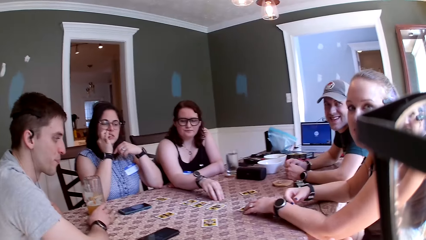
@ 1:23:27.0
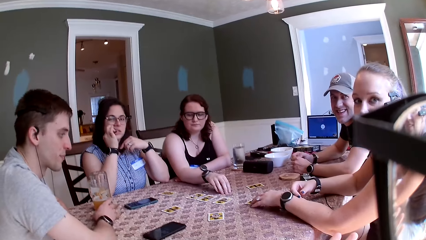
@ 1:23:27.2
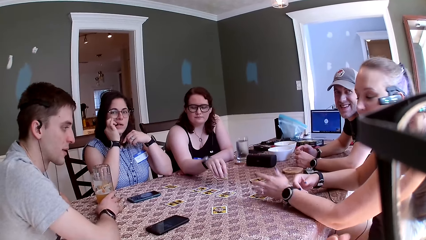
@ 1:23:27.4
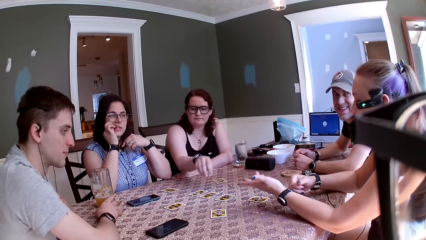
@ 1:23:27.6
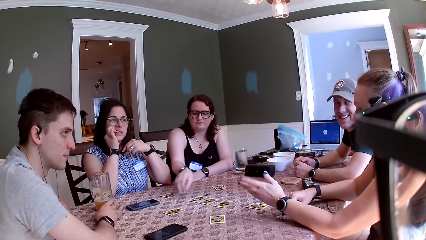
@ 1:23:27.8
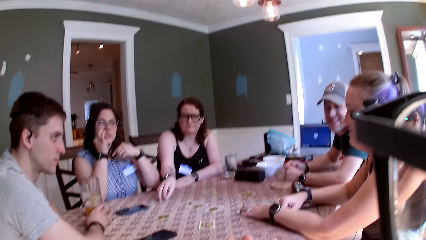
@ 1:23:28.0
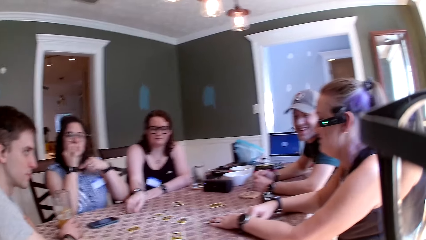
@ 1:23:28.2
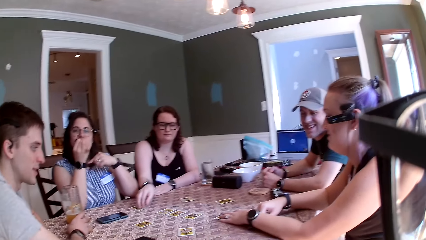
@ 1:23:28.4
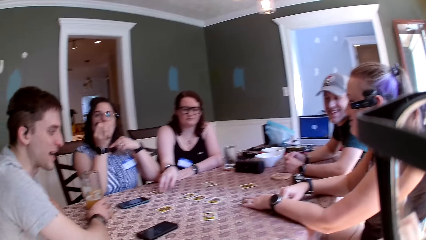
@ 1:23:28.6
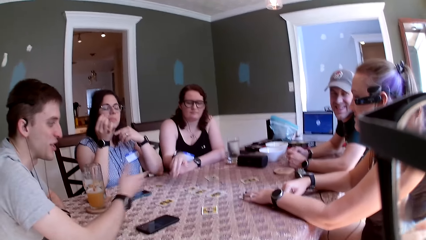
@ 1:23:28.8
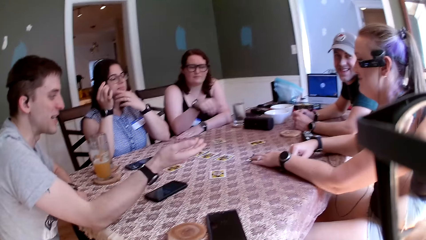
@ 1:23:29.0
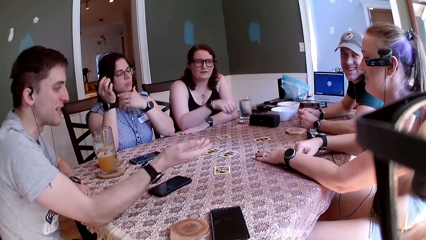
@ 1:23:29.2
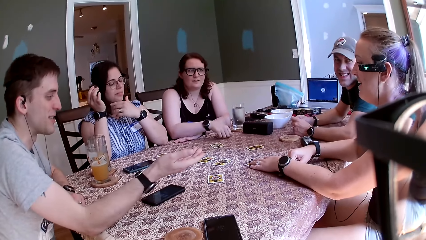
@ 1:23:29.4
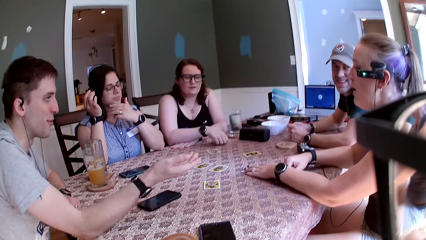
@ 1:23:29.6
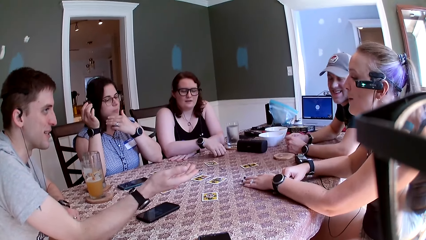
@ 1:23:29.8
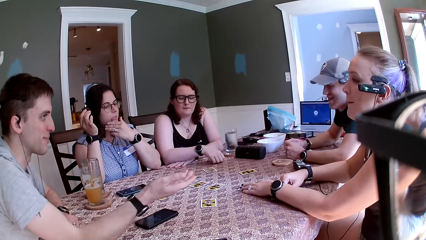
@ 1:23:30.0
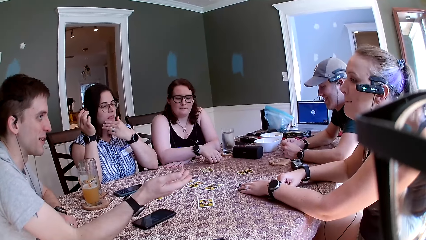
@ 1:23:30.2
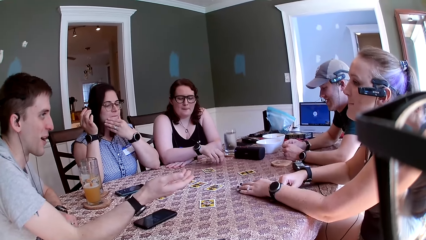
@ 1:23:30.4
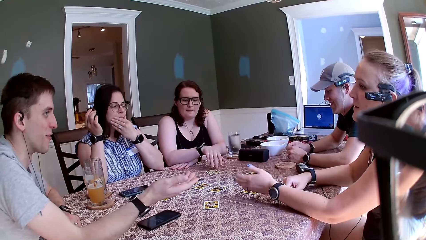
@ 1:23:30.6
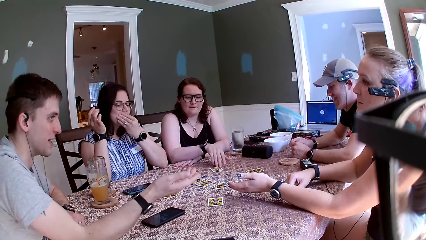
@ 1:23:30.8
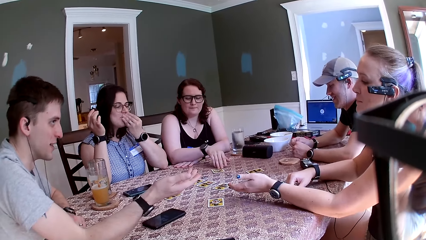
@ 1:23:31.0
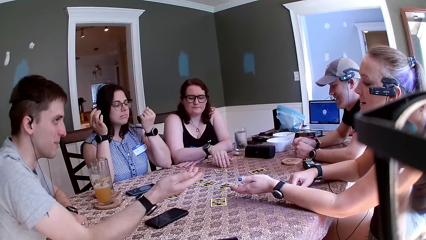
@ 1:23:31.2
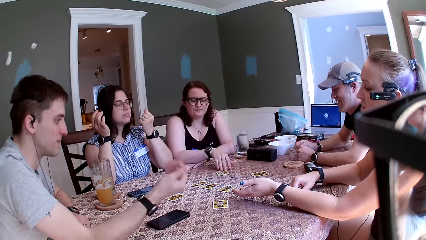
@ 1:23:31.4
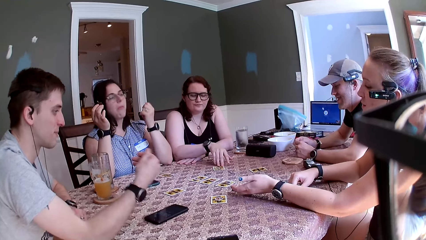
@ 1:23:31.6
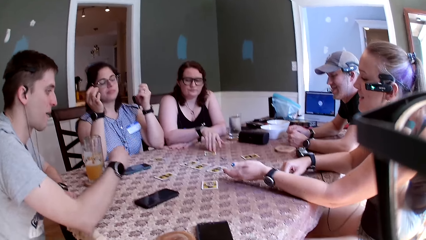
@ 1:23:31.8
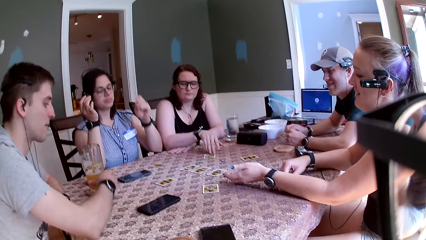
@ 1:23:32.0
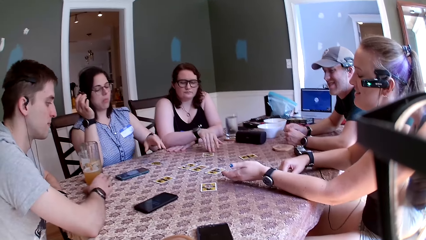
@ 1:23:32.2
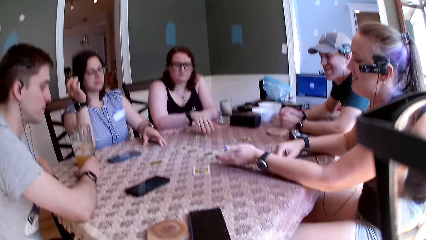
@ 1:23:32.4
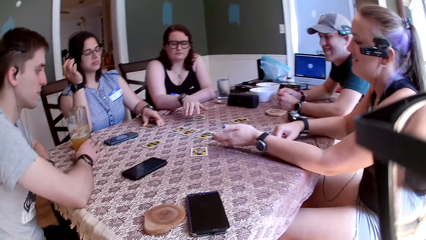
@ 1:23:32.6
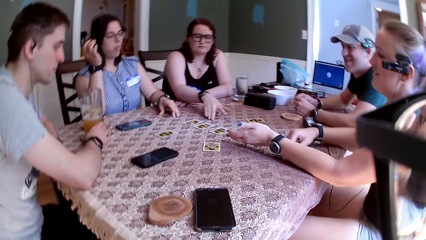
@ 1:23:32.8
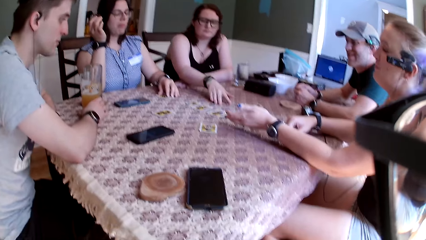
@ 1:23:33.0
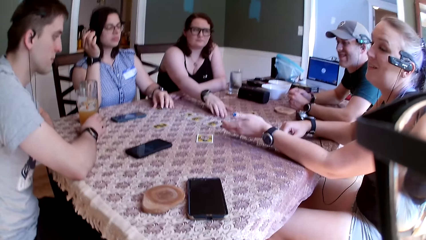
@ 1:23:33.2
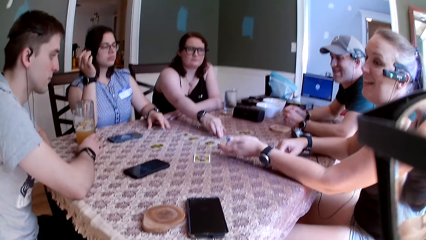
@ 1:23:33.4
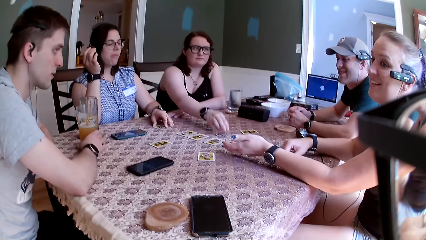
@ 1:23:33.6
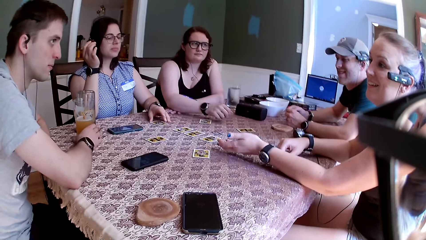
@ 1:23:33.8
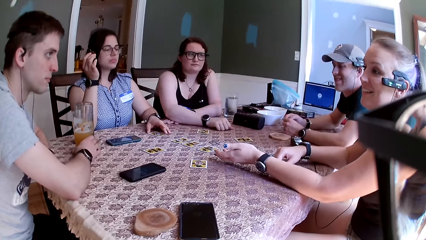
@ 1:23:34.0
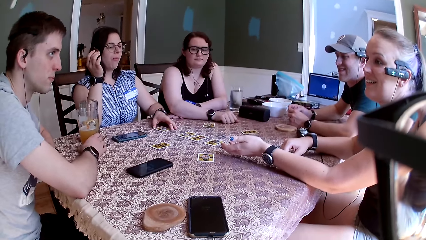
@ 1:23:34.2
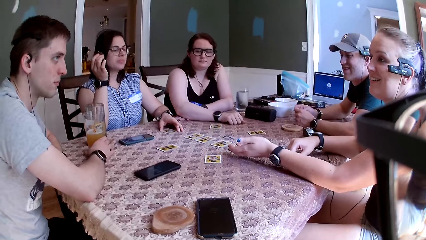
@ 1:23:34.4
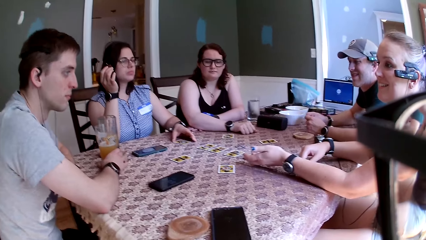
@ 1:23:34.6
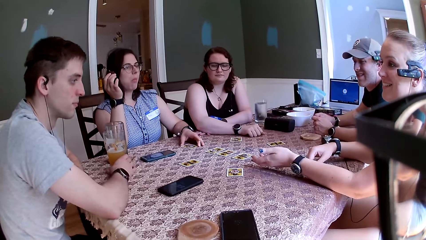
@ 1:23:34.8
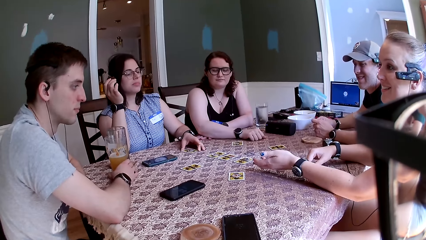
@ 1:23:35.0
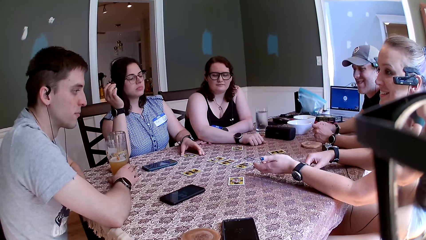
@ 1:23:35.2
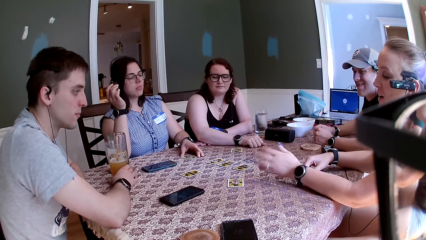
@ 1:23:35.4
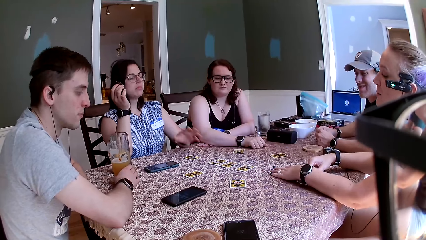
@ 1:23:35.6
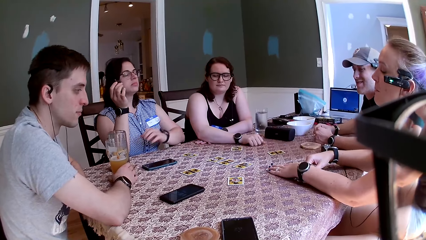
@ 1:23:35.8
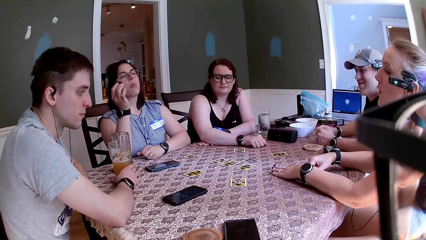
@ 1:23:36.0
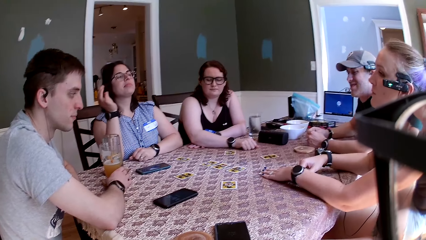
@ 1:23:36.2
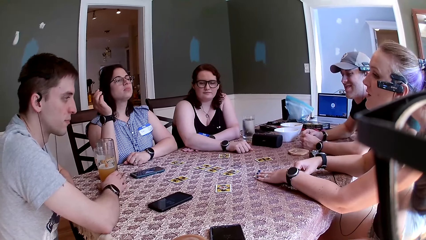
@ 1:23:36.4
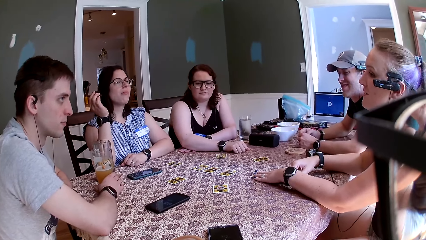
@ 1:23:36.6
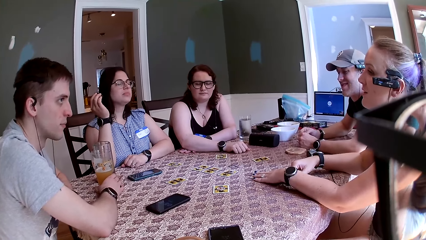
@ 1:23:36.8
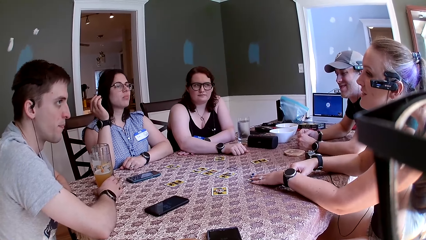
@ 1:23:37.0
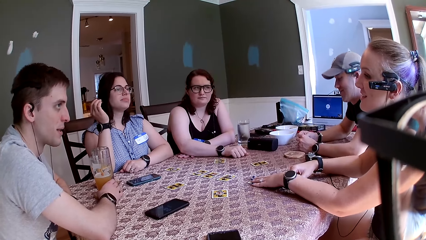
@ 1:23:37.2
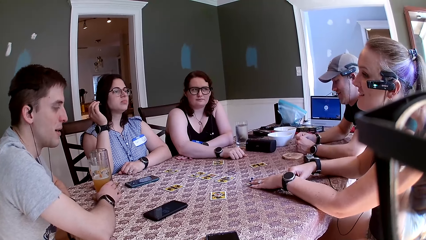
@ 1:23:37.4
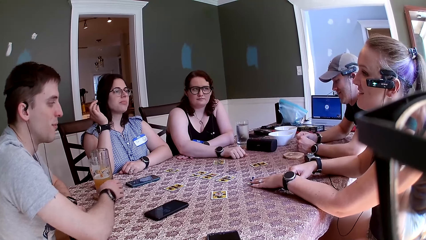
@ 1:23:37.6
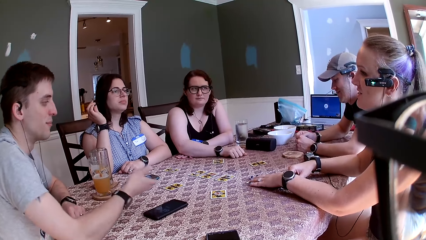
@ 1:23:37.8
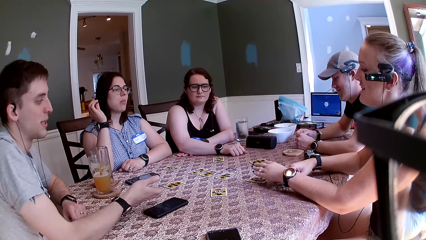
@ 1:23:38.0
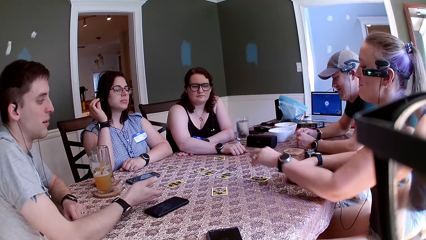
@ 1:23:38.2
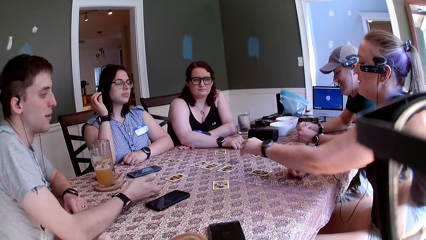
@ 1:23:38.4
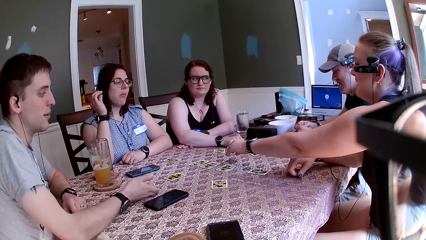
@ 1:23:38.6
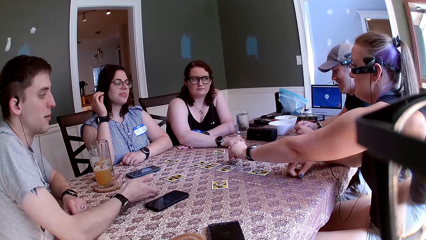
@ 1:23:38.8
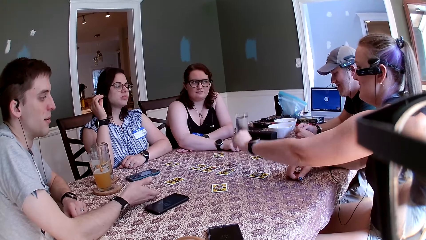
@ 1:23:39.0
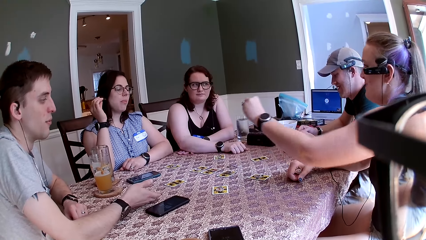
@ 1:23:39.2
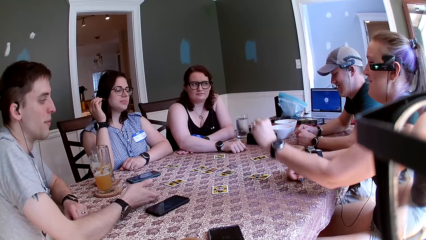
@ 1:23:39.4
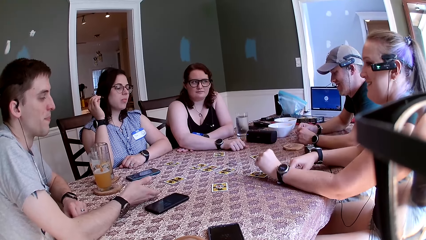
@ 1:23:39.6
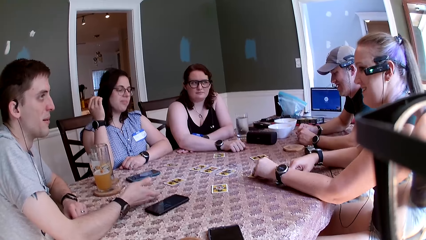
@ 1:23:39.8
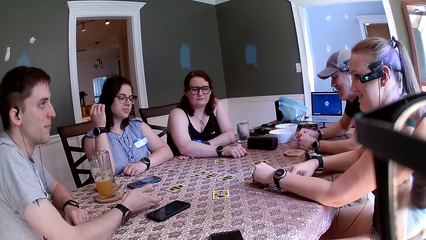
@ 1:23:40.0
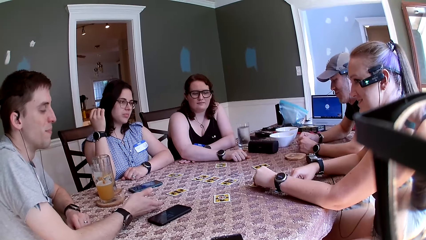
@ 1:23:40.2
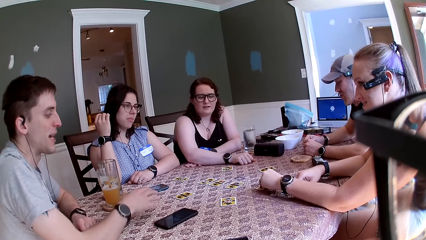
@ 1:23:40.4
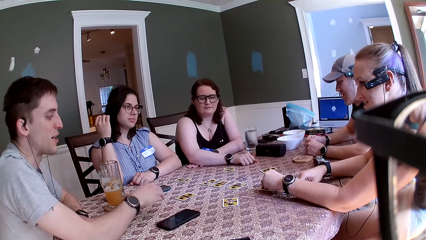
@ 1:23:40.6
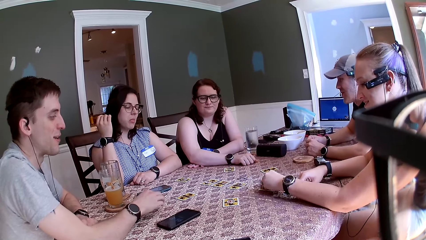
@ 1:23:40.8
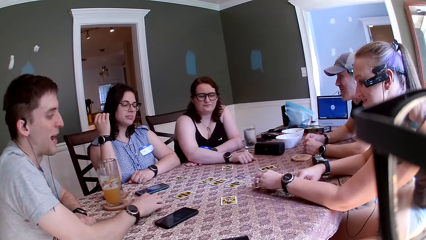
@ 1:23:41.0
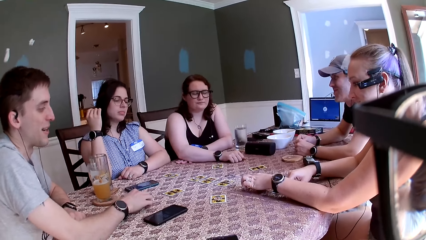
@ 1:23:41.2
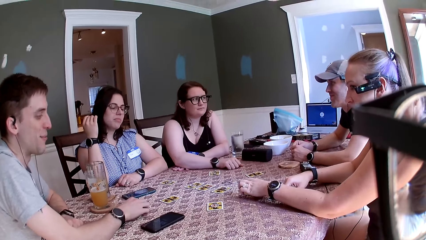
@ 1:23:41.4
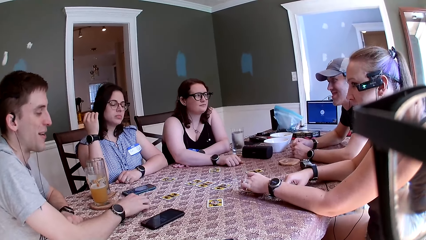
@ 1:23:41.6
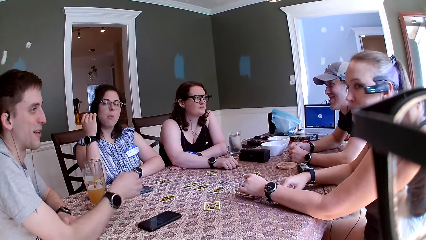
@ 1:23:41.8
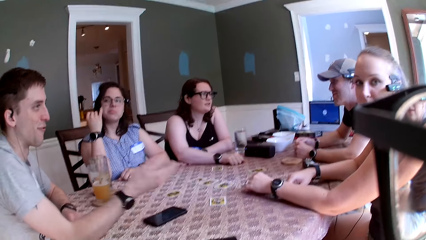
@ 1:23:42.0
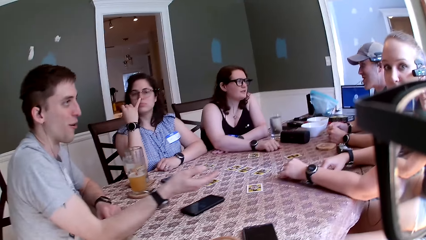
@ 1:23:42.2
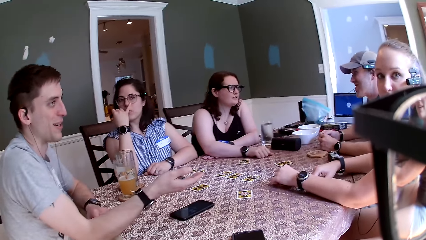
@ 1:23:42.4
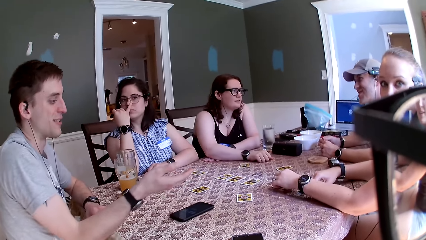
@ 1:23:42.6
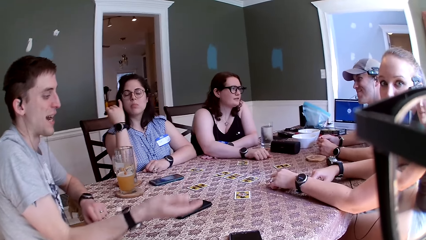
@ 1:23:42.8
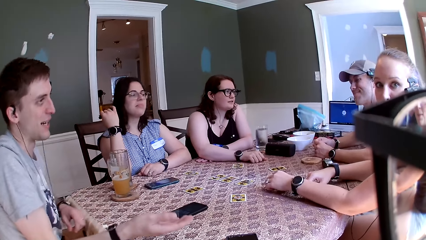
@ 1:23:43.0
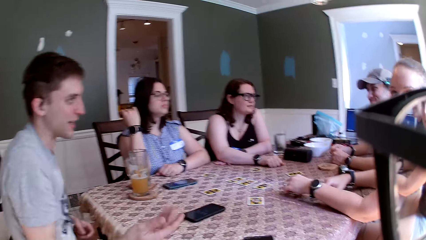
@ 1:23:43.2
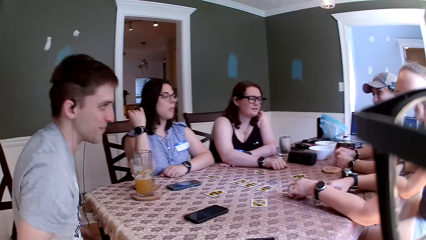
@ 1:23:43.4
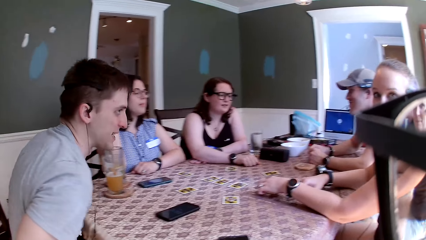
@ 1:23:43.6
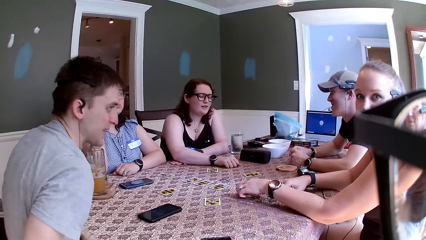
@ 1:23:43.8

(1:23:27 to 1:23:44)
A woman carries the chip with her right hand and drops the chip on the card. A man speaks to a group of people at the table. The man converses with another woman. The second woman speaks to a group of people at the table. A third woman touches the card. The second woman speaks to the man. The man talks to the second woman. The camera wearer speaks to the group of people at the table.
